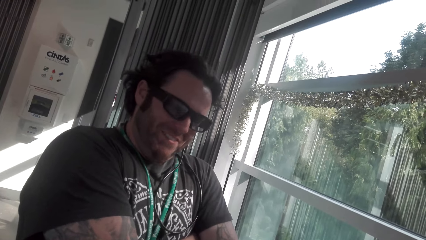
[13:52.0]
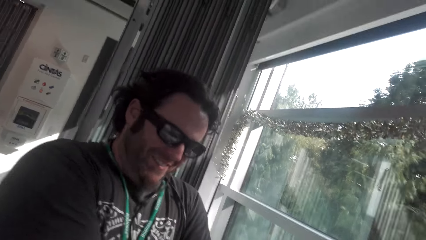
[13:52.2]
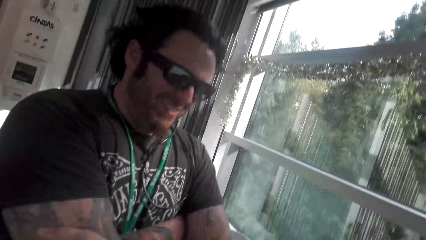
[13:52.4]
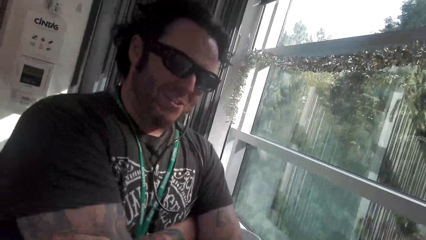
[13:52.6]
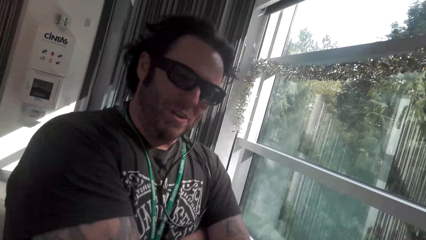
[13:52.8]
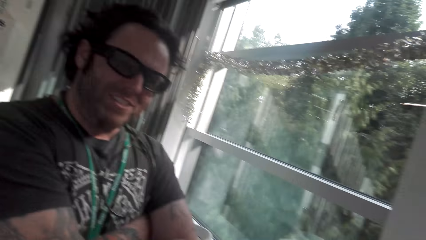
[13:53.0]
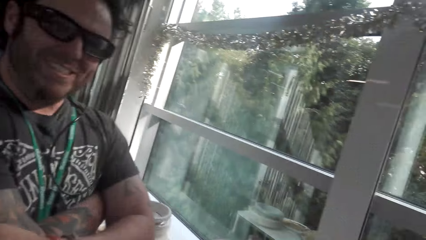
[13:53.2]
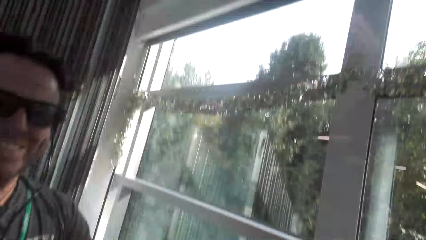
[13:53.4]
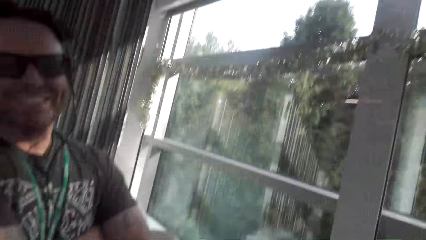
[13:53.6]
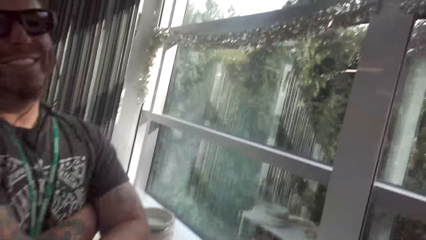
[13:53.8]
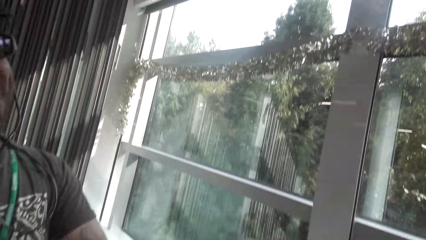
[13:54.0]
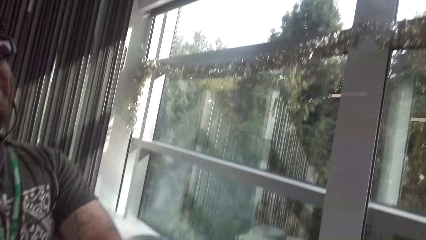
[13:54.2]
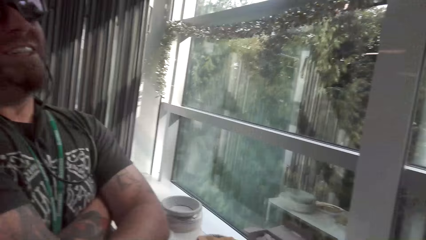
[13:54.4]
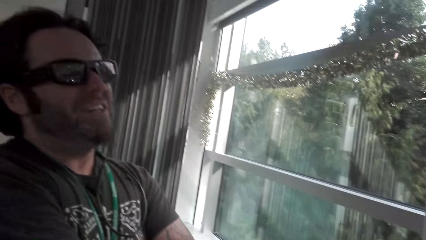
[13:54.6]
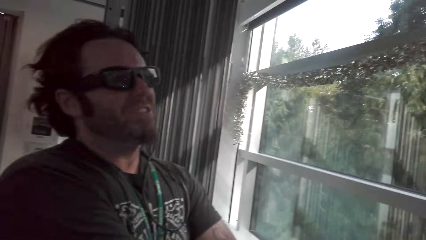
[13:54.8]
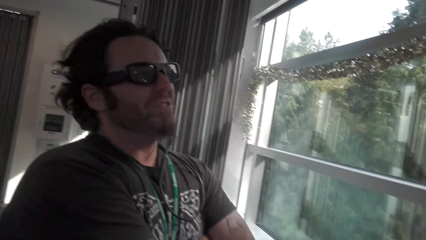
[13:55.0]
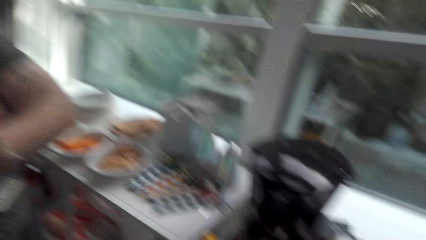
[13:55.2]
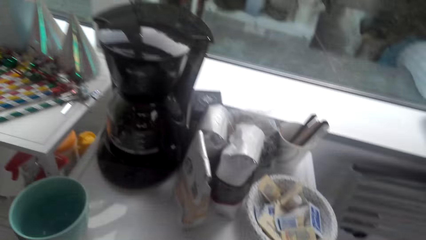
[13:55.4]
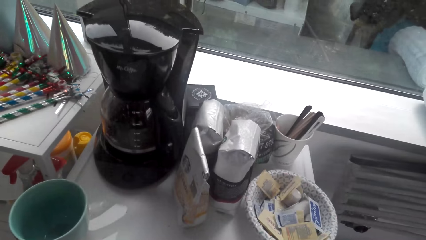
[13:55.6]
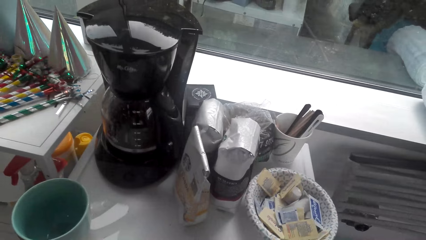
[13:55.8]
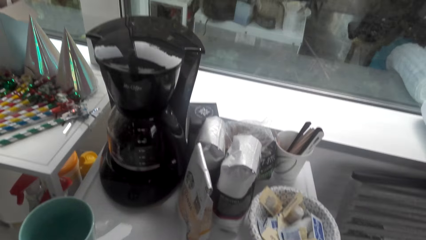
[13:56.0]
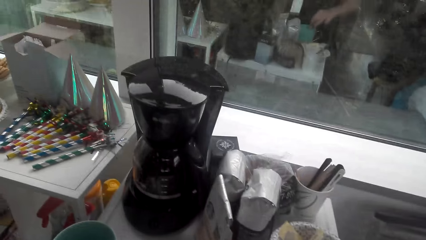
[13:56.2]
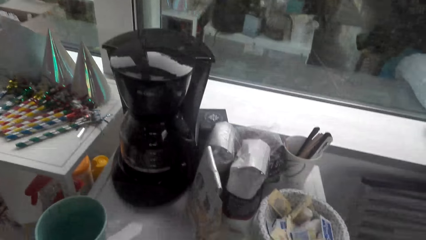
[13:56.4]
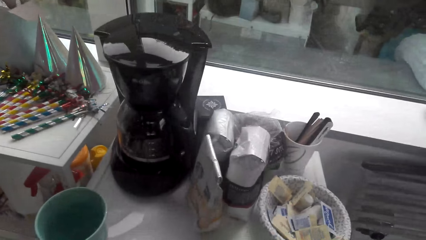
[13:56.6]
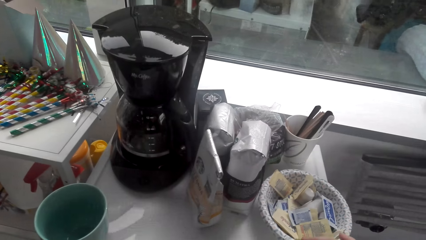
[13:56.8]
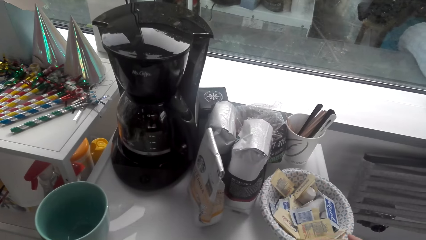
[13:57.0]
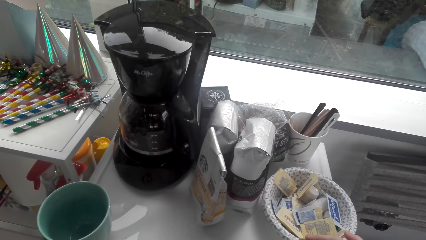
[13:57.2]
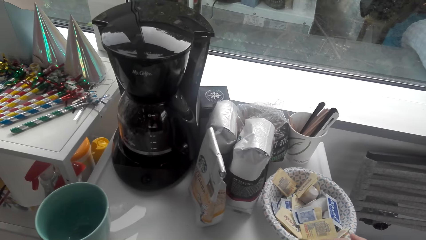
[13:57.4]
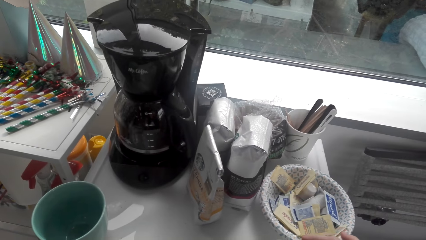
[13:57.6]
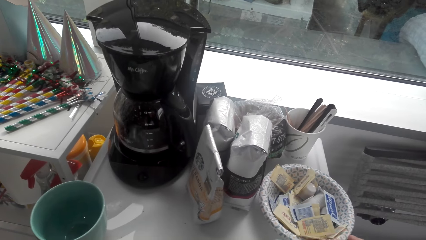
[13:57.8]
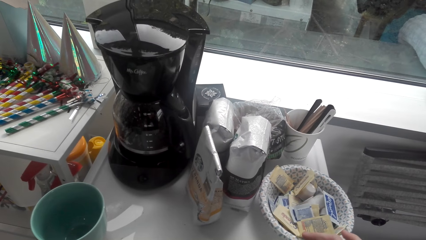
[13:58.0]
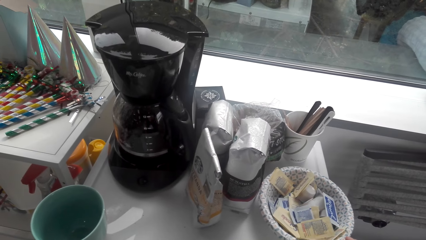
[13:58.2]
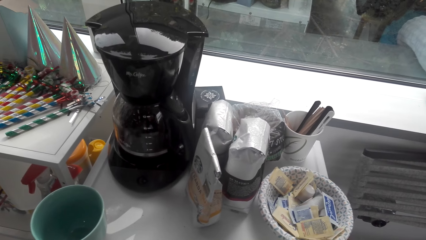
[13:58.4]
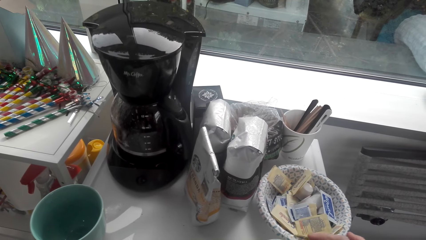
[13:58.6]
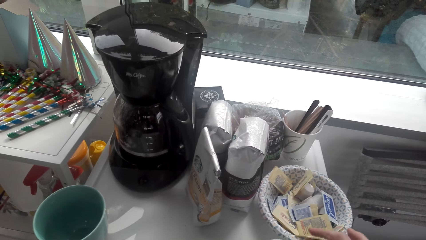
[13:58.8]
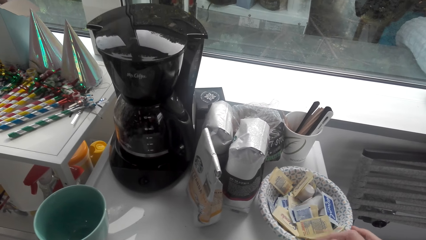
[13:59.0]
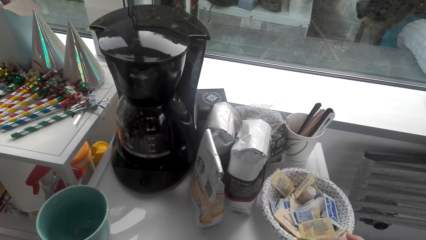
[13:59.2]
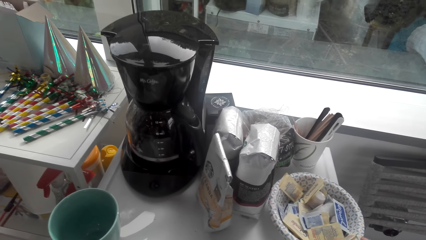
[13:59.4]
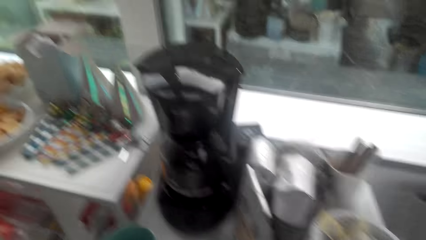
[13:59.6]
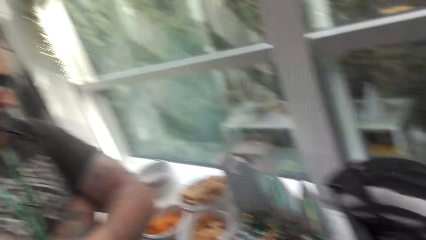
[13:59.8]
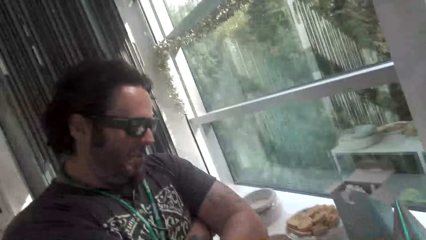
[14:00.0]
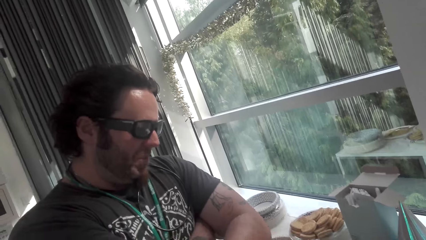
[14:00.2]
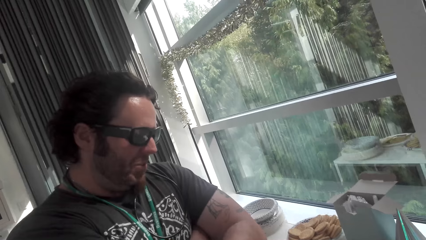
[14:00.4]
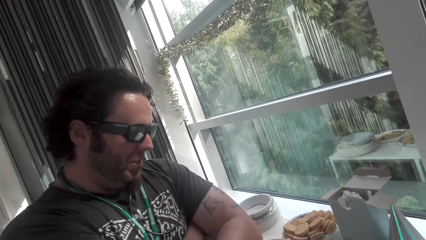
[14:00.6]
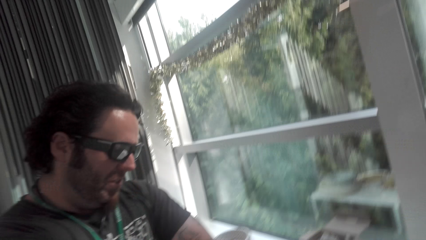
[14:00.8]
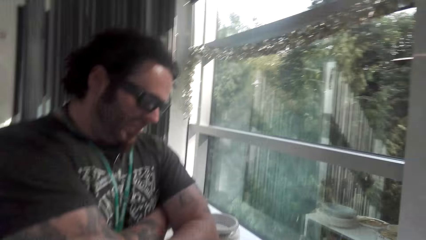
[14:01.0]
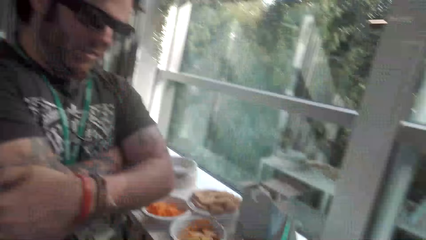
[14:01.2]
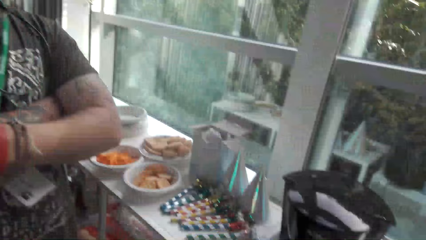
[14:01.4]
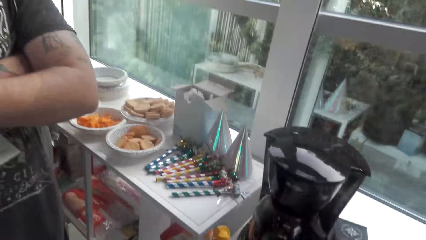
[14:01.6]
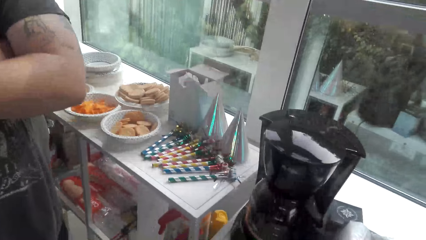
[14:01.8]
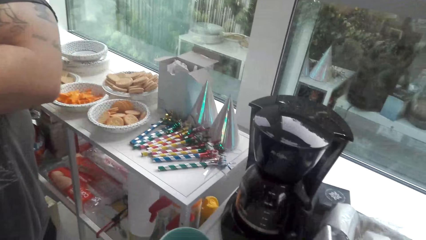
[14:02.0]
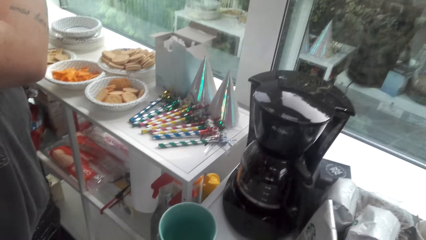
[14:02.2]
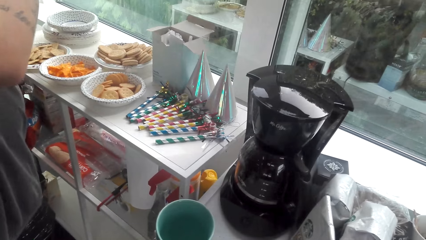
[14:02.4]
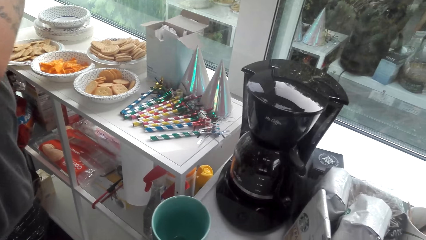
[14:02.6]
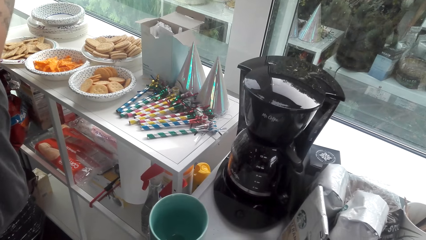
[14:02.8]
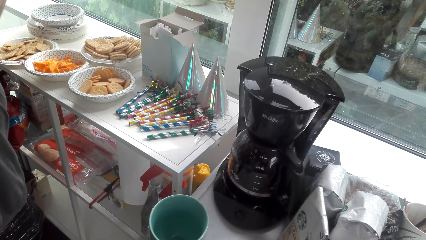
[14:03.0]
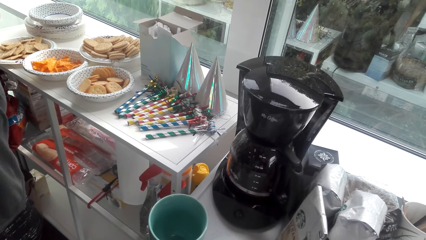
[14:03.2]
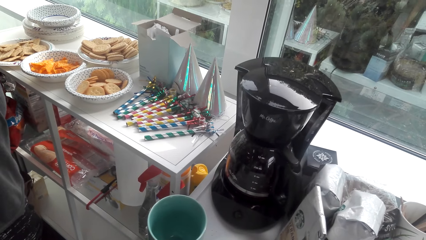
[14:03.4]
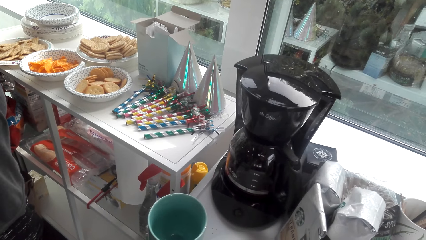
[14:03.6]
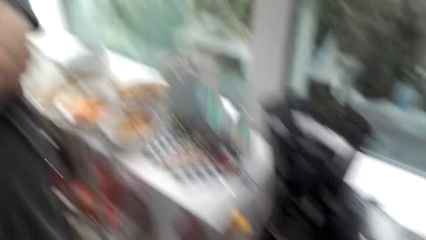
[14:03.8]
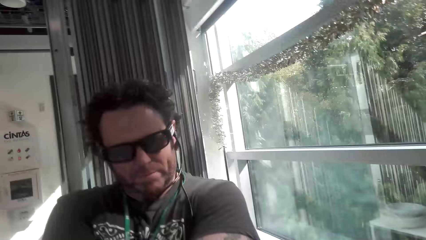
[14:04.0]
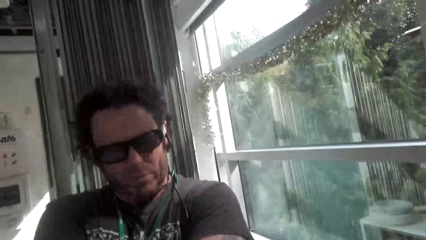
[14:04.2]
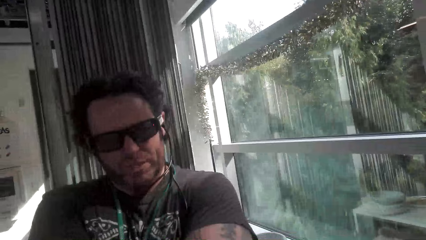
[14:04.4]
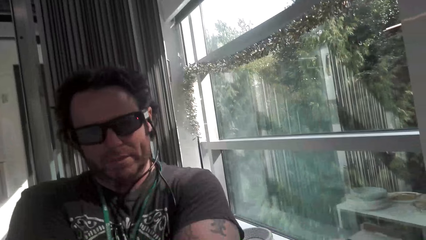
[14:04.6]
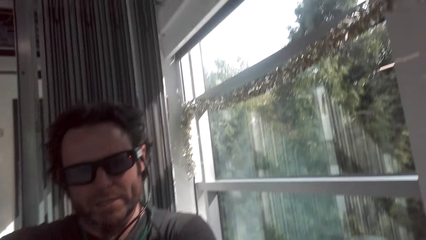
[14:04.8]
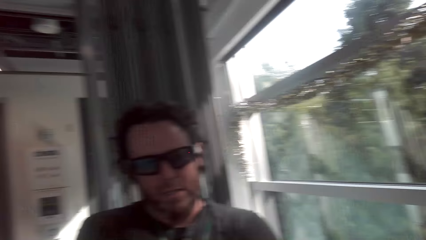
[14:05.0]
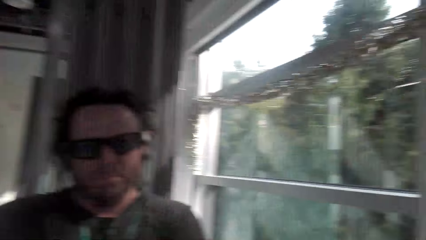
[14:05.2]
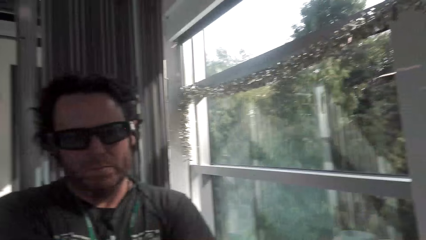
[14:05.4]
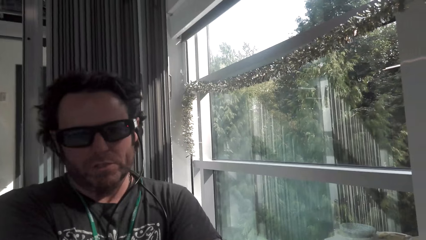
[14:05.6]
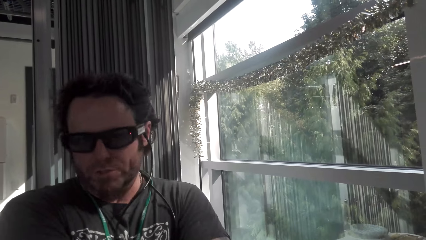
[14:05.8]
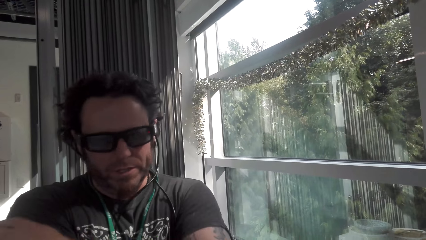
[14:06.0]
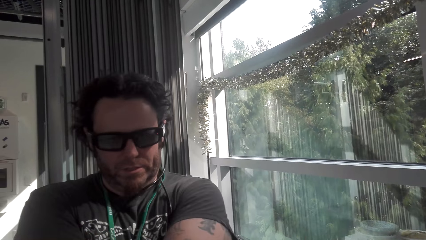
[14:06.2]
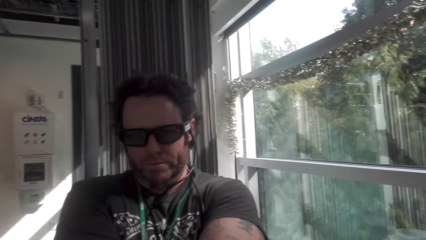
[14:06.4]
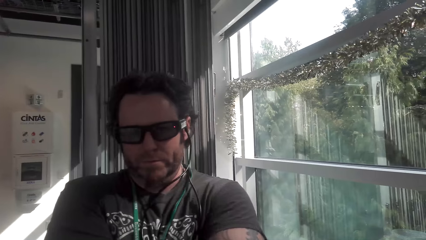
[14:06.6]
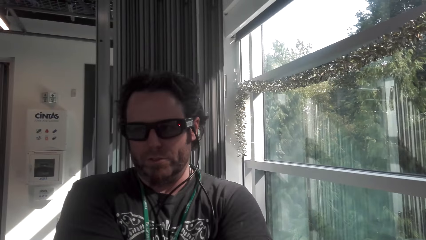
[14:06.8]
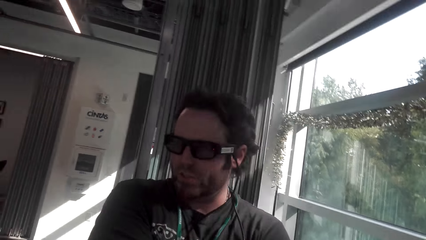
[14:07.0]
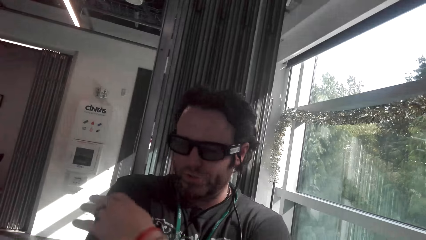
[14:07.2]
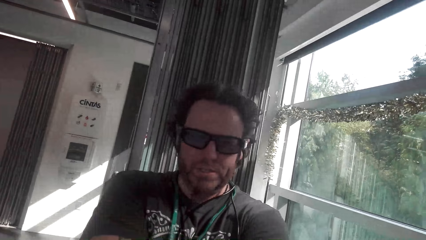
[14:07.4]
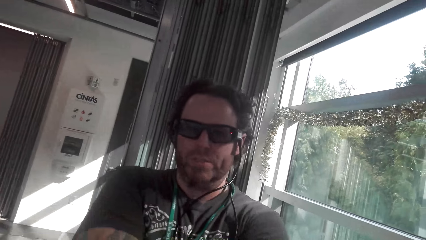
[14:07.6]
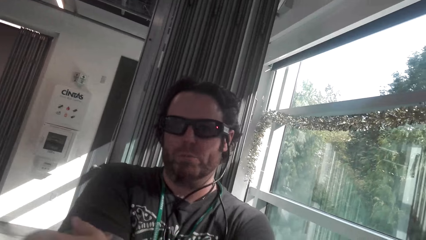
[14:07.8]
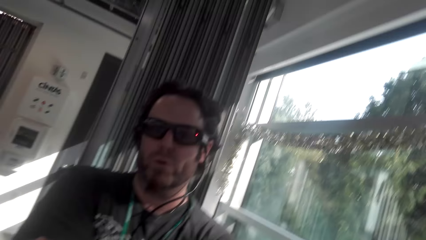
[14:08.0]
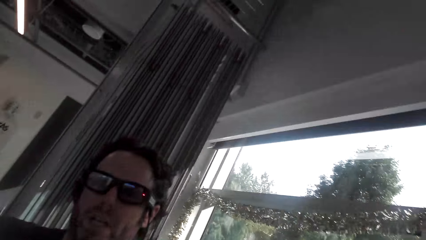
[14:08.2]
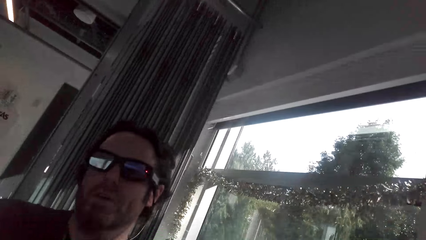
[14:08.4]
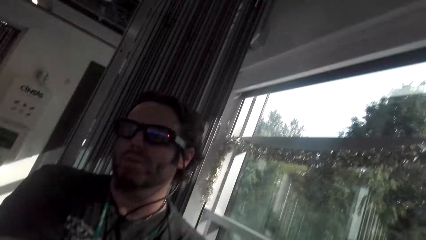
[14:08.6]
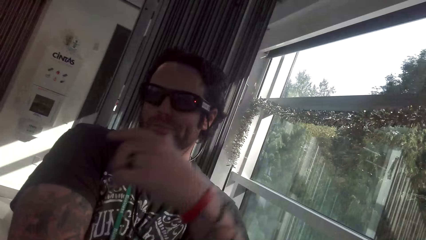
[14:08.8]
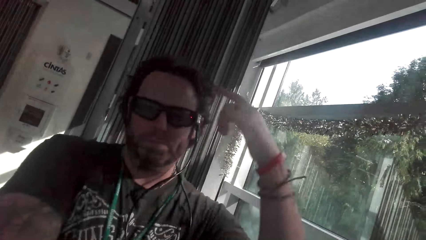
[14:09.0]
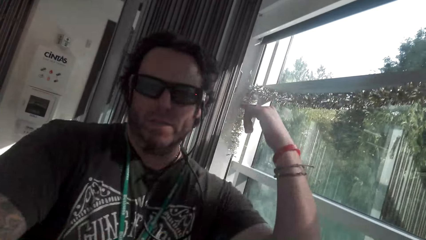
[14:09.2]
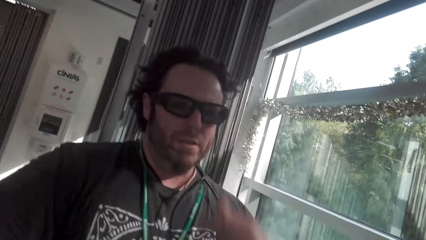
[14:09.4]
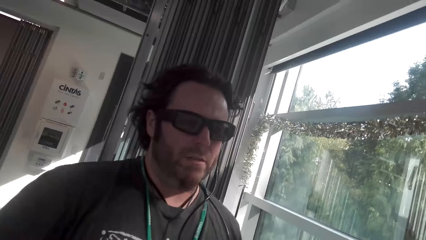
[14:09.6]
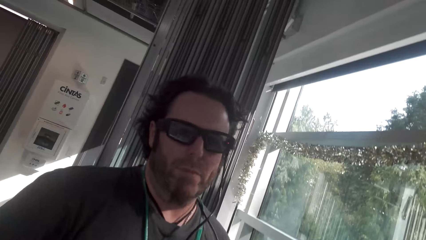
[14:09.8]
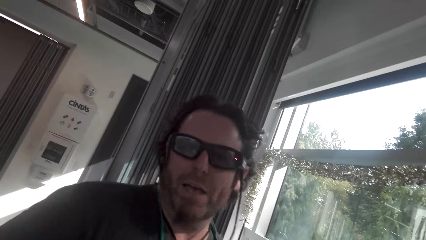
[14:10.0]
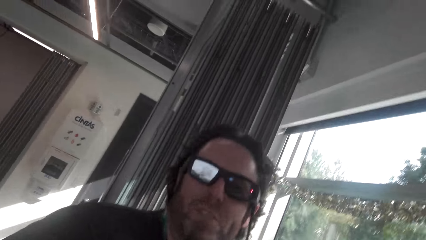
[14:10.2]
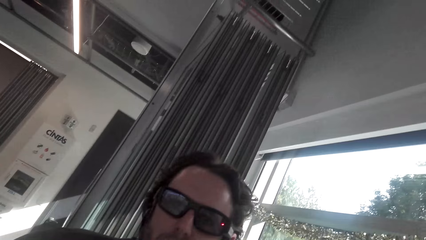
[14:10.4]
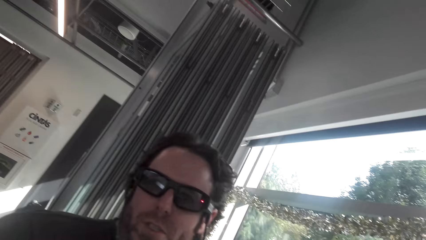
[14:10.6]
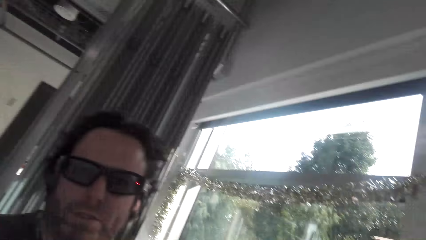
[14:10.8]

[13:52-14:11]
A man converses with the camera wearer. The camera wearer converses with the man. They look at the man. The man converses with the camera wearer. The camera wearer looks at the man. The man converses with the camera wearer. The camera wearer converses with the man. The man converses with the camera wearer and moves his hand.
